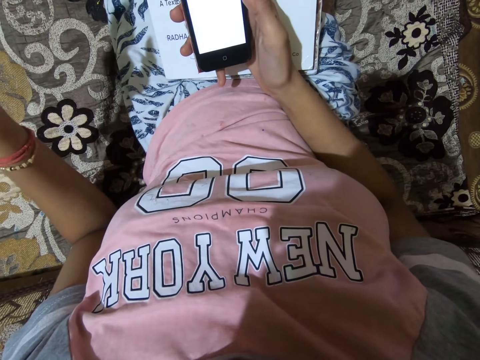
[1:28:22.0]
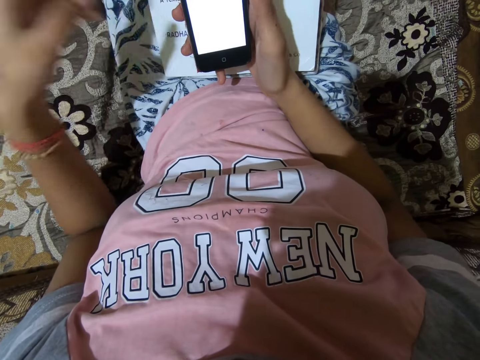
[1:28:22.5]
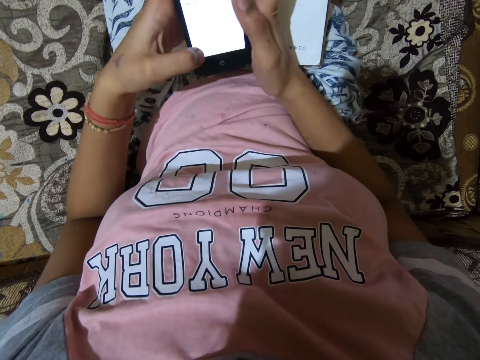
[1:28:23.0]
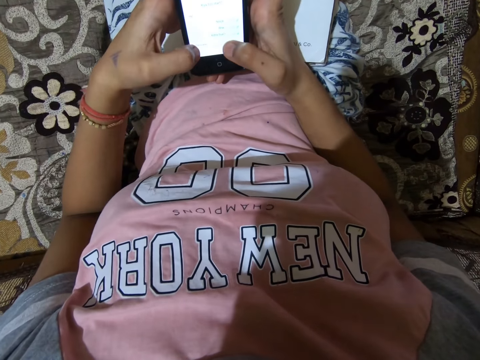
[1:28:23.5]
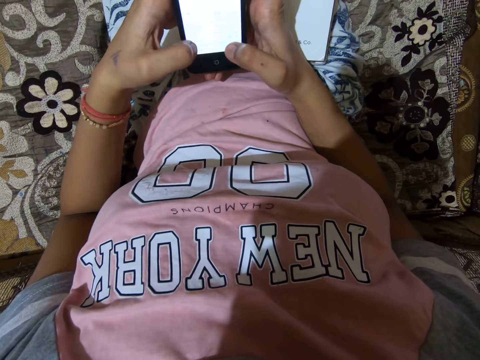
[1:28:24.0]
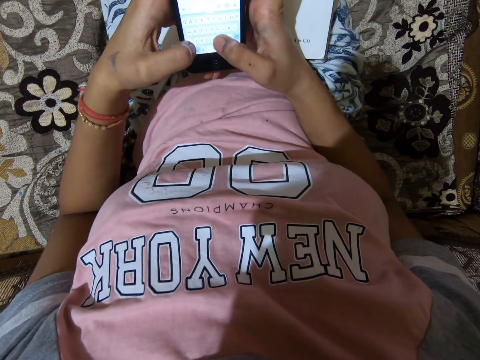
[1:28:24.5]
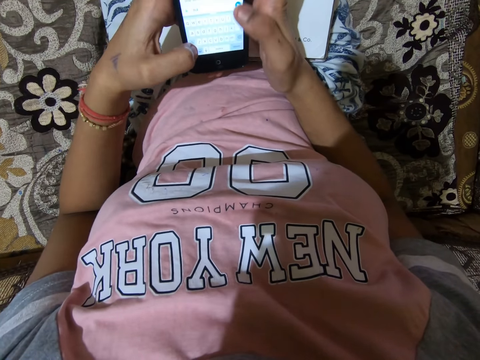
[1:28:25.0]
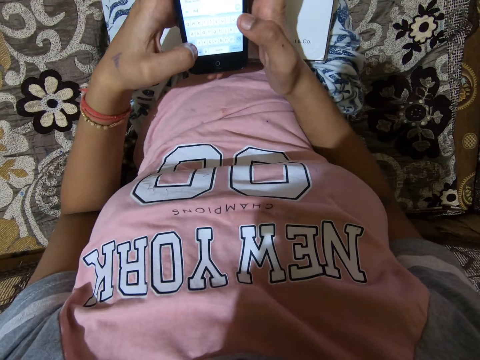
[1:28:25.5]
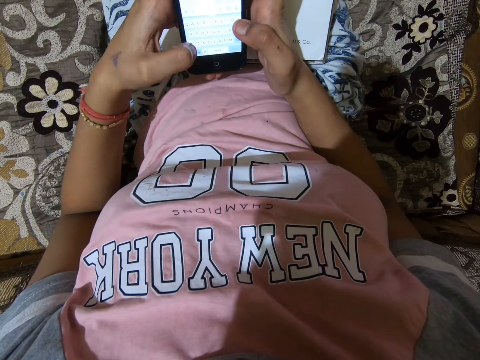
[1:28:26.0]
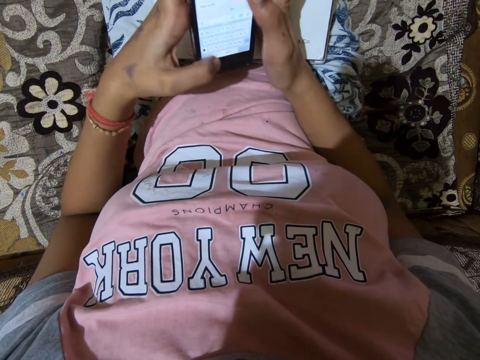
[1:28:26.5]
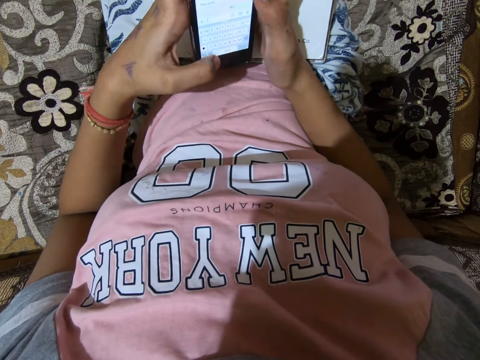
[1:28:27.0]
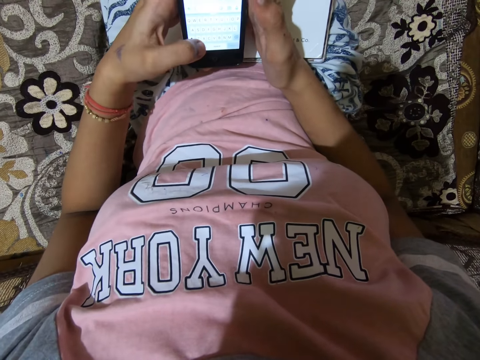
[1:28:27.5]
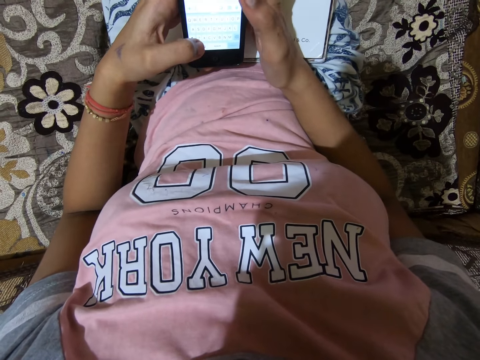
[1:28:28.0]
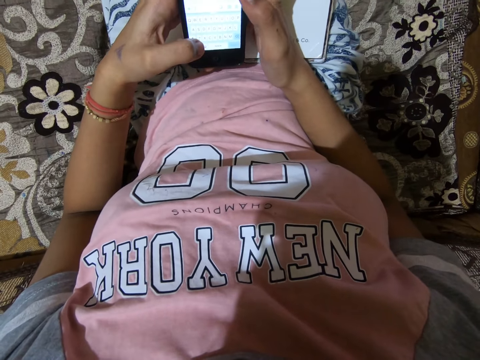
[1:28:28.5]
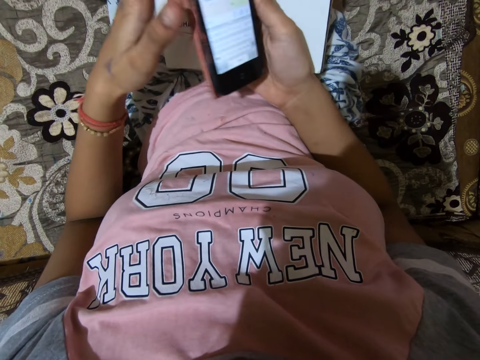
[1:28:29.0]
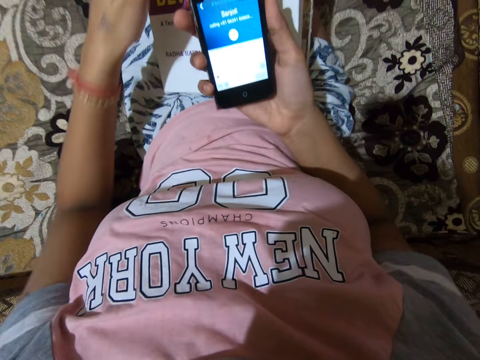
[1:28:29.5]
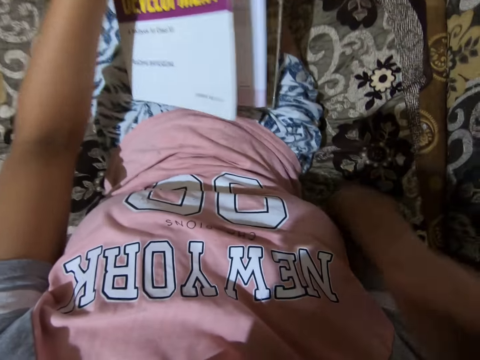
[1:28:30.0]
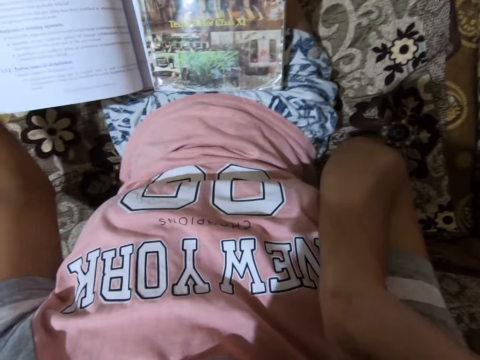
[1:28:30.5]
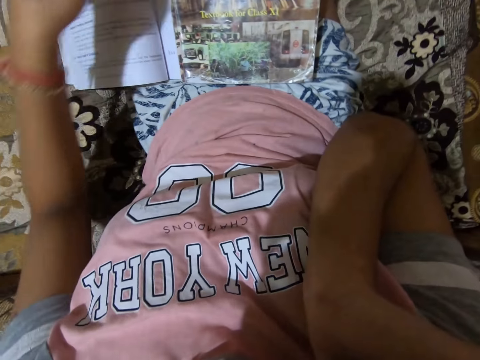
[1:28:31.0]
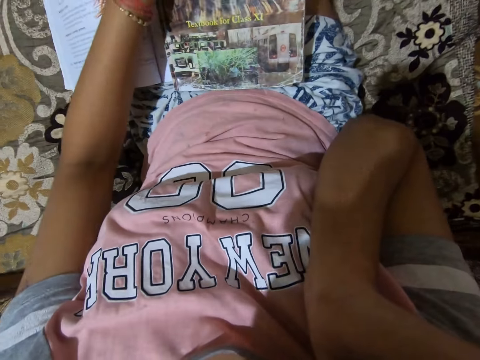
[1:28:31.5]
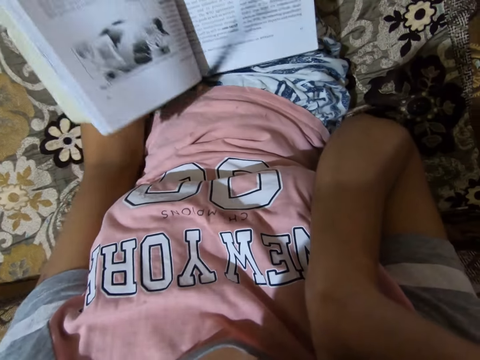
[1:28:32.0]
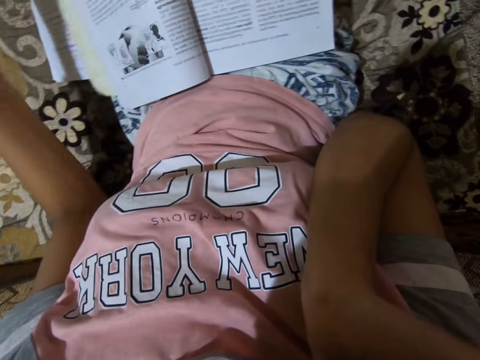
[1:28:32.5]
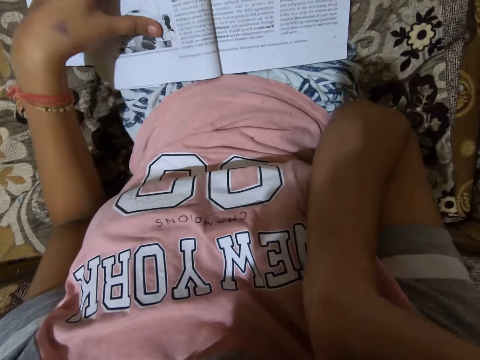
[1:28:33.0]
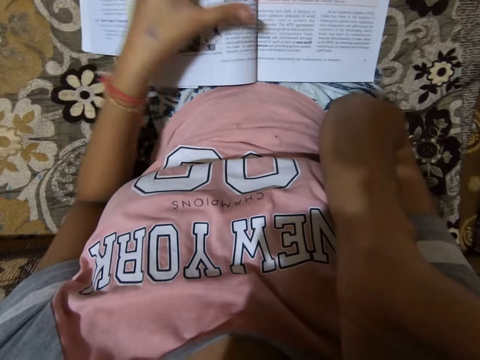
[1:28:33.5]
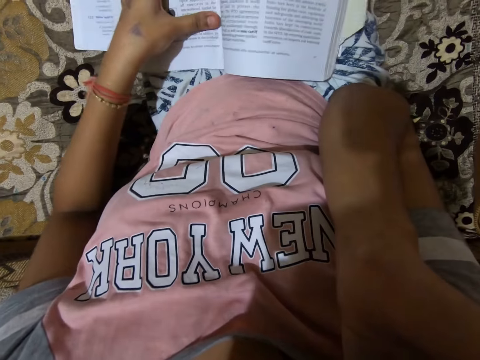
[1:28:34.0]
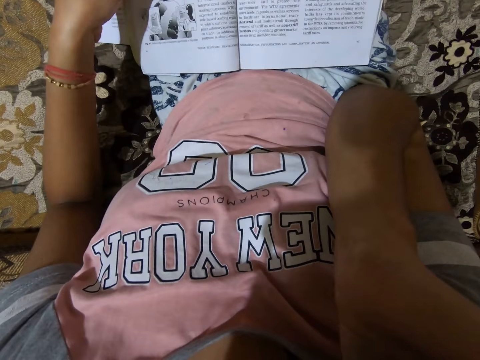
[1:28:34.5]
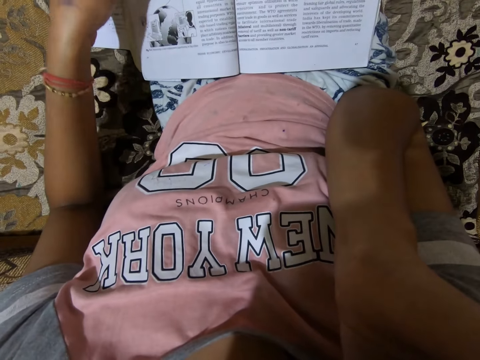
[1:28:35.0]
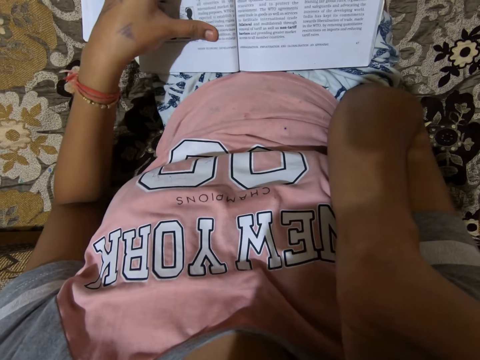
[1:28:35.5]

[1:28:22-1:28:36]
The camera wearer operates a phone with hands. She holds the phone with a hand and moves up a hand with the phone. She places the smartphone beside her ear. She opens a textbook on her lap. She turns papers of the textbook with a hand. She puts a hand on the textbook and moves a hand on the textbook.

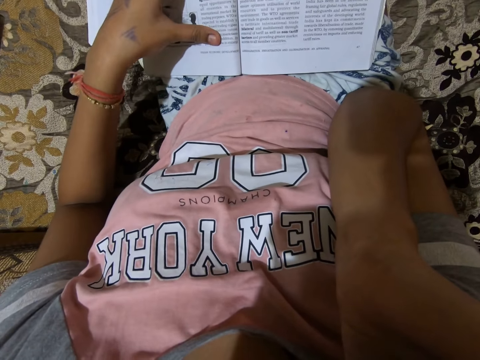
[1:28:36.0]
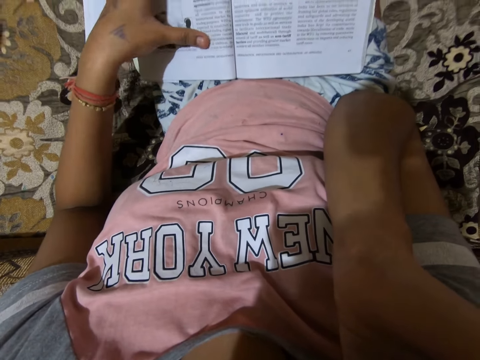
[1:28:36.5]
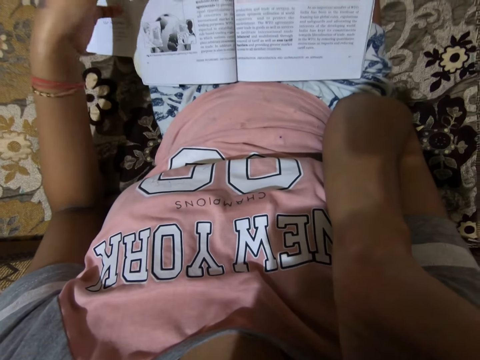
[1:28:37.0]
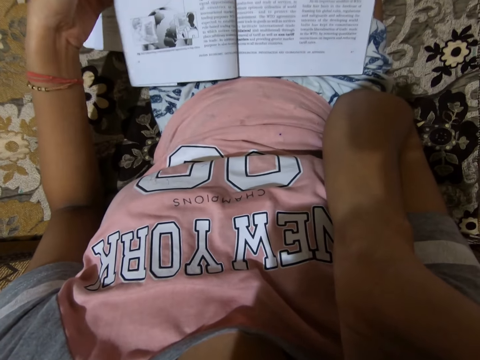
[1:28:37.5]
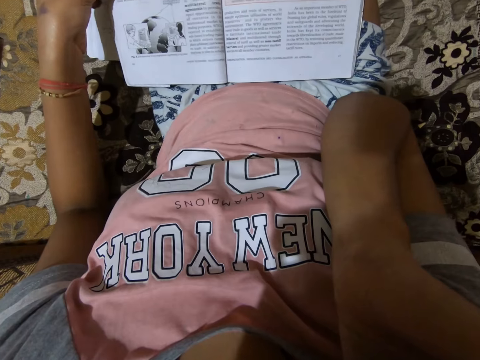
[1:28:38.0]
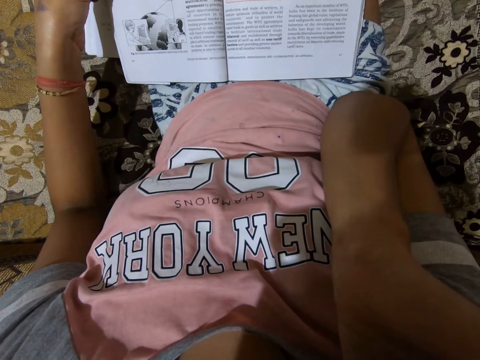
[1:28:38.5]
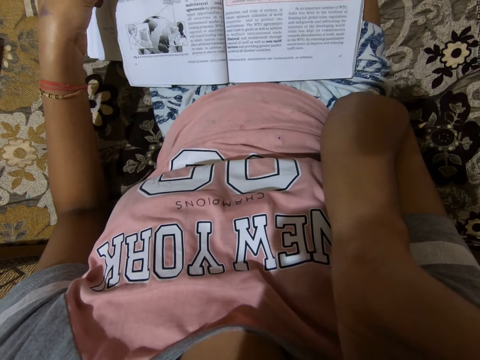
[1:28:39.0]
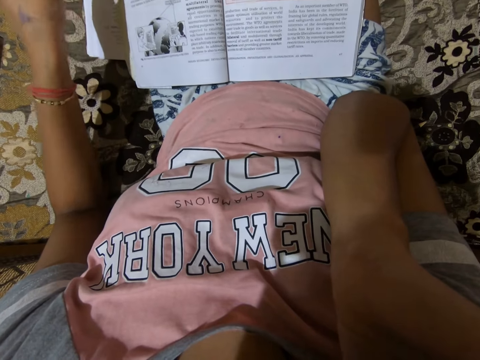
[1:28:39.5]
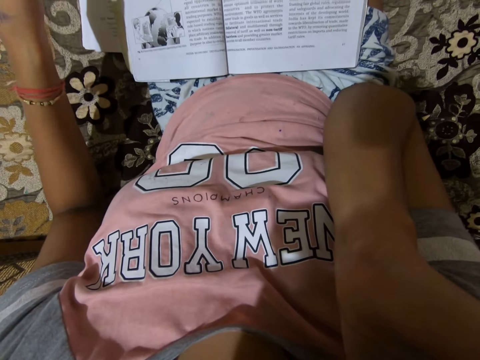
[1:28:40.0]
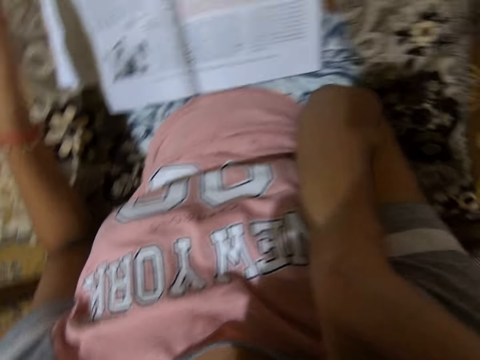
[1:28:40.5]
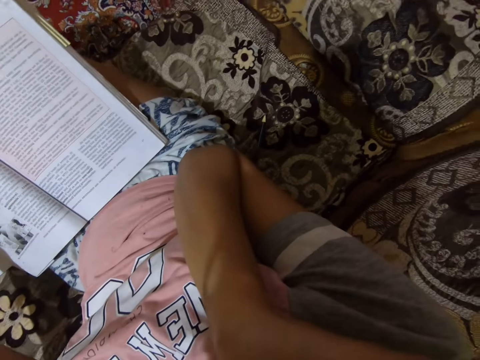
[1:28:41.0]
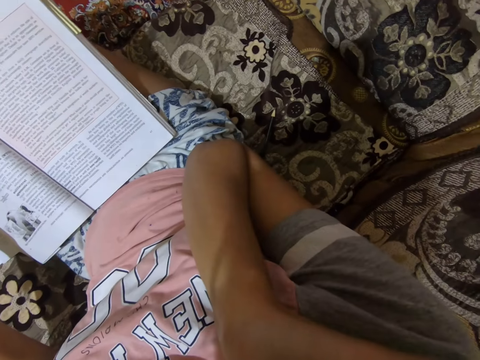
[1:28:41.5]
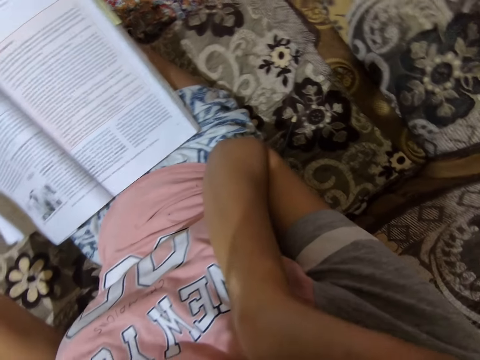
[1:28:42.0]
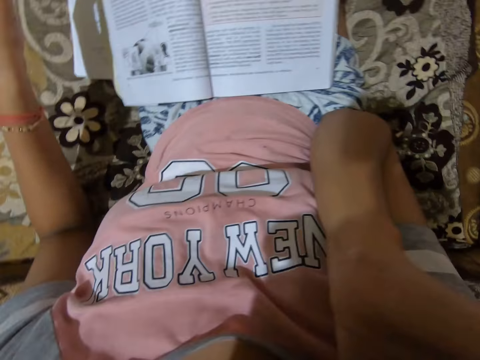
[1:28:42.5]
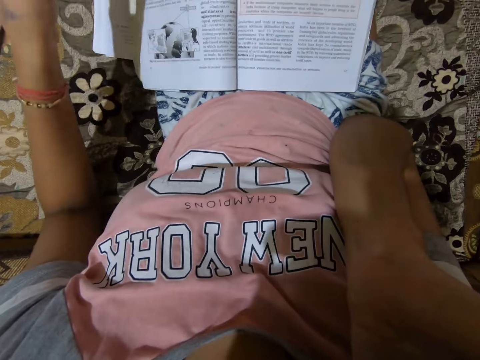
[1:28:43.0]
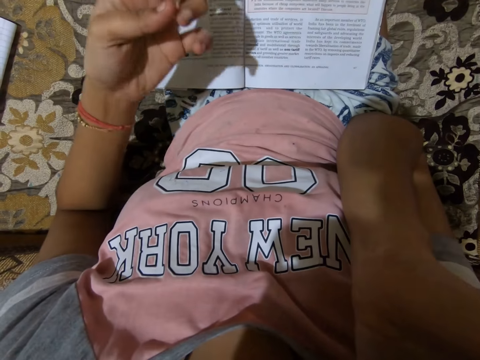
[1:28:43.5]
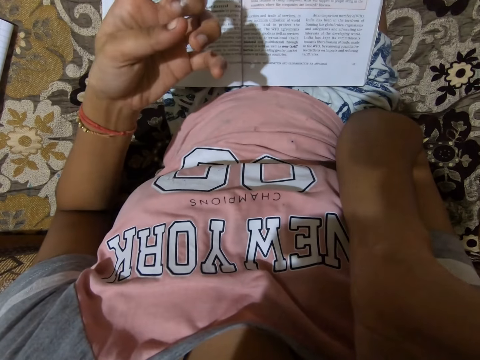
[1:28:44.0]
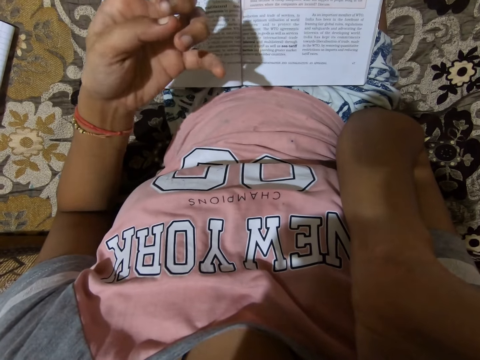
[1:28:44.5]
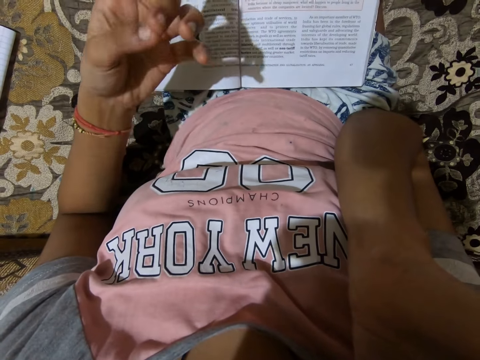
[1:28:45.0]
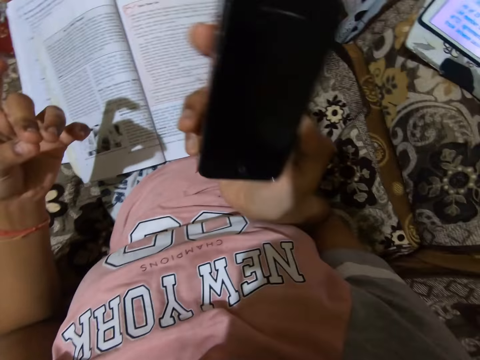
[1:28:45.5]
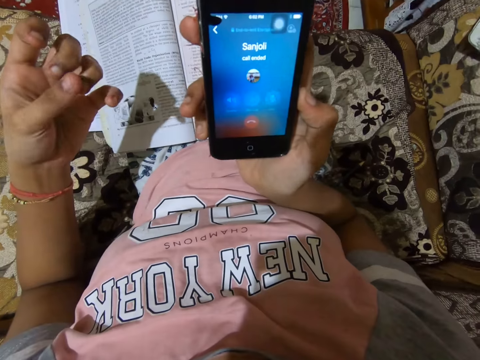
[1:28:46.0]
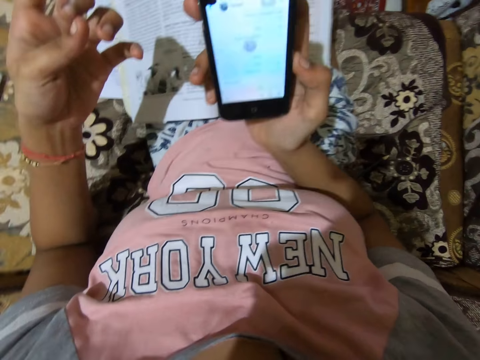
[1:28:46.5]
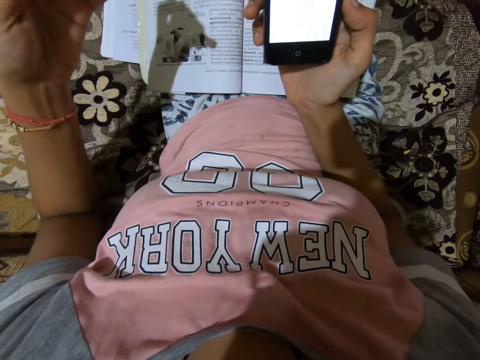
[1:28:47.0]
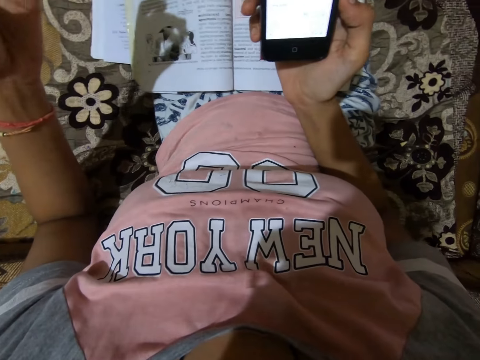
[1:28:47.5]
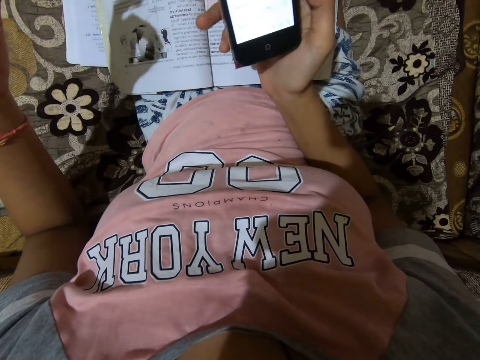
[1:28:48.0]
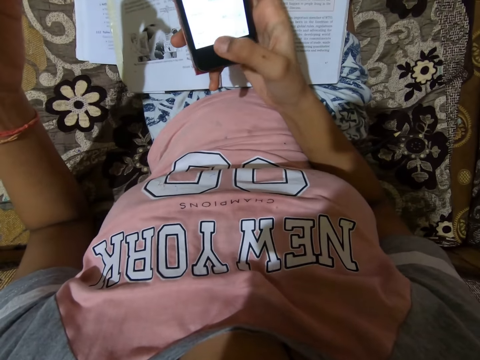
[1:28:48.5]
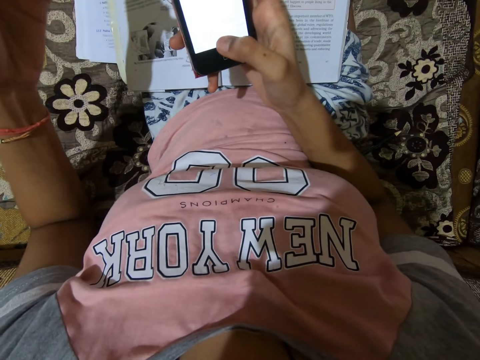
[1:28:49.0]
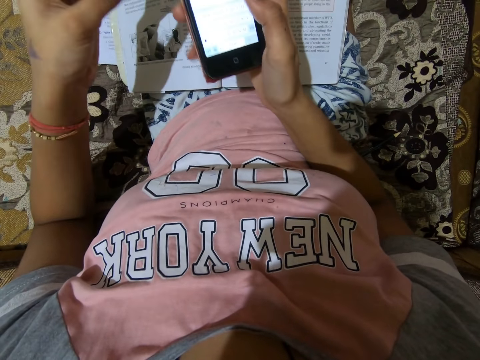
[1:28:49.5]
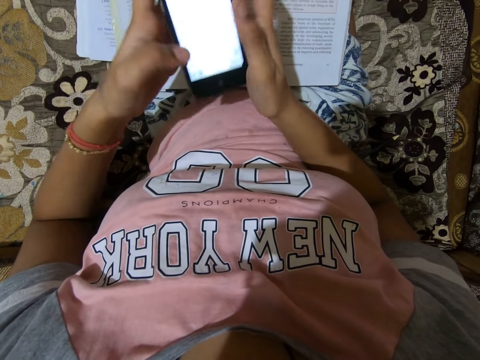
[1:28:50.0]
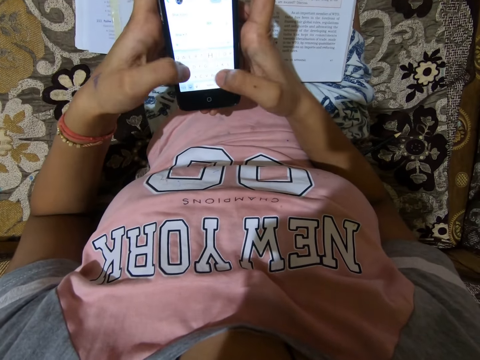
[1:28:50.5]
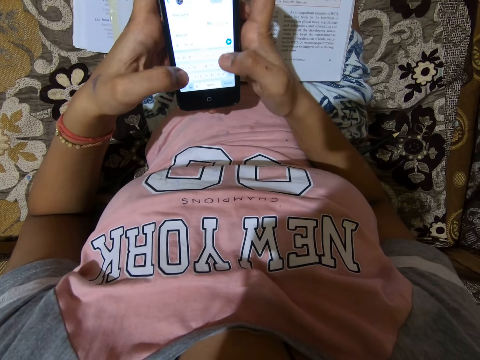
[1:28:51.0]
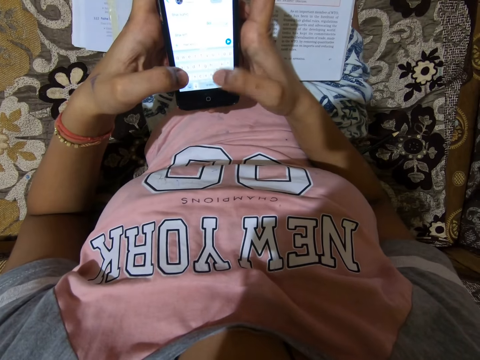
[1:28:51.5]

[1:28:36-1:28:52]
The camera wearer reads a book. She lifts pages of the book. She reads the book. She drops pages of the book. She reads the book. She looks around. She moves up a hand. She moves fingers to each other. She moves a hand with a phone. She removes the smartphone from her ear. She switches on the phone. She operates the phone with a hand. She operates the phone with hands.
